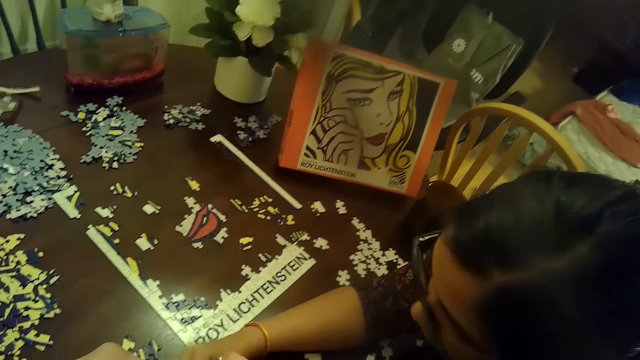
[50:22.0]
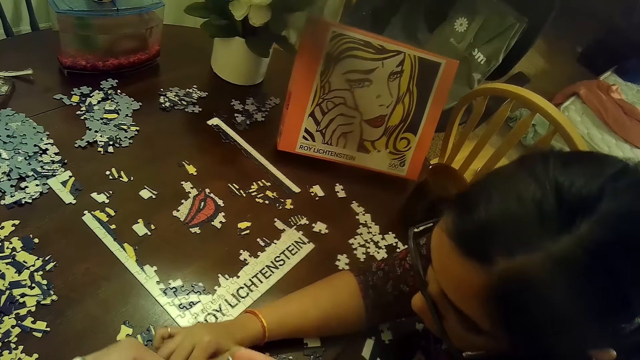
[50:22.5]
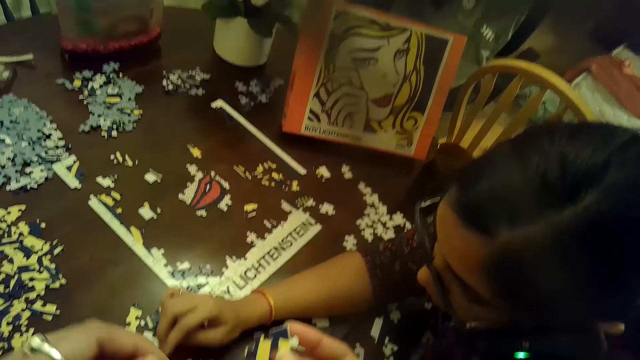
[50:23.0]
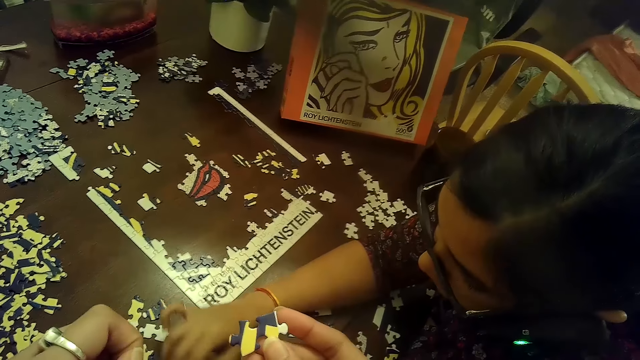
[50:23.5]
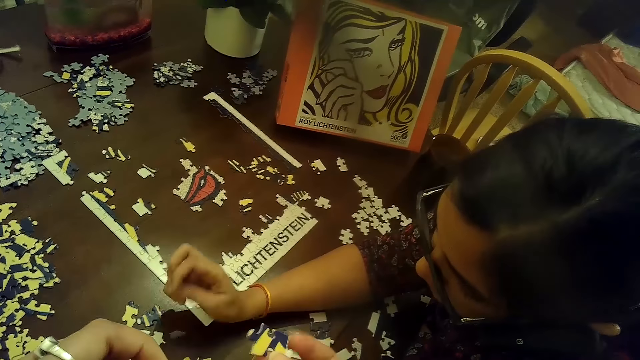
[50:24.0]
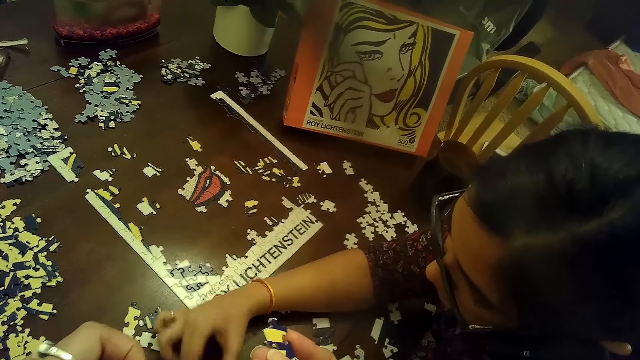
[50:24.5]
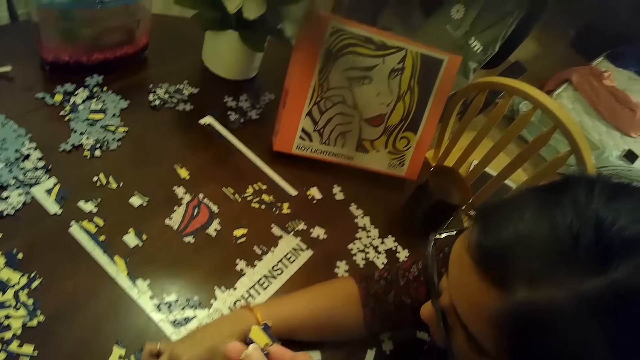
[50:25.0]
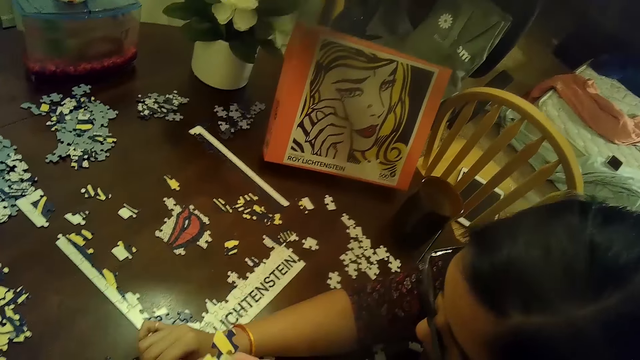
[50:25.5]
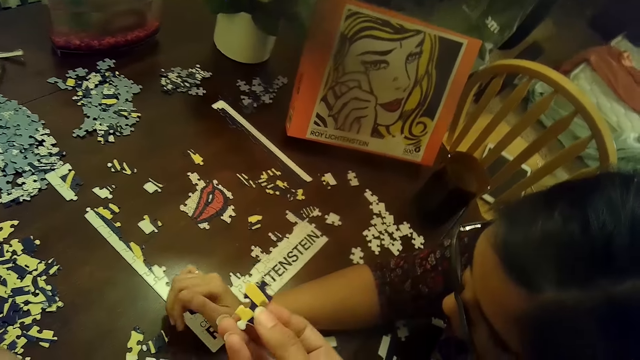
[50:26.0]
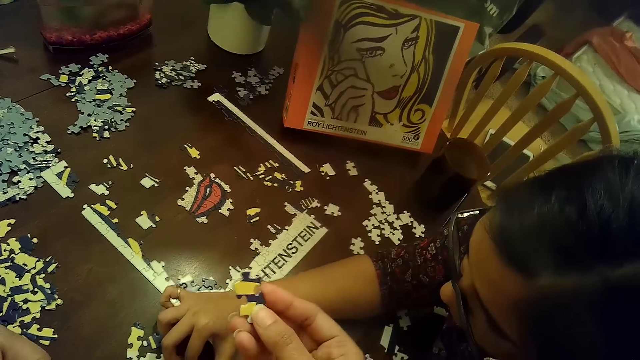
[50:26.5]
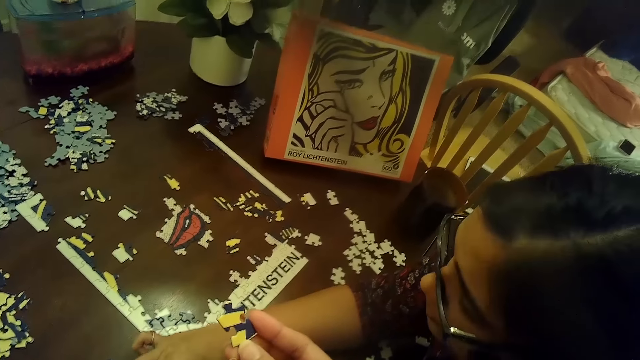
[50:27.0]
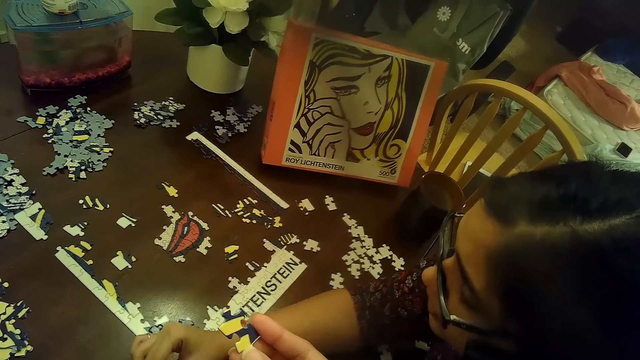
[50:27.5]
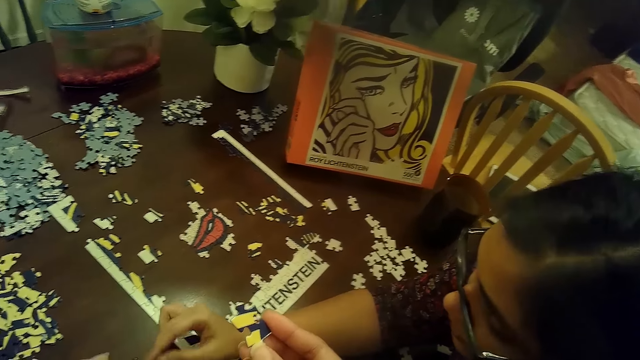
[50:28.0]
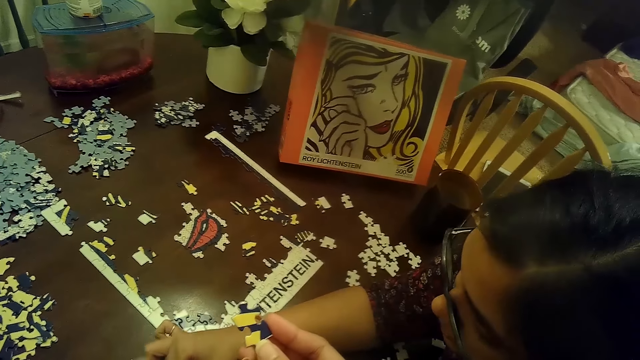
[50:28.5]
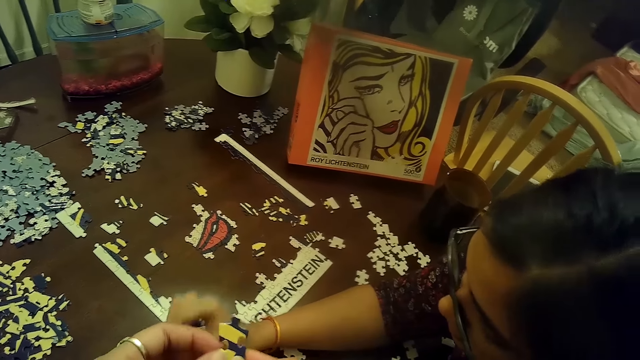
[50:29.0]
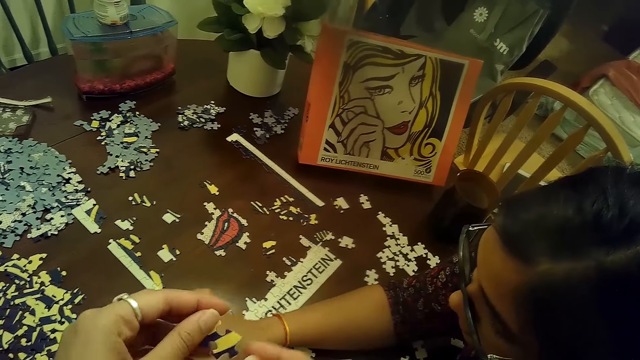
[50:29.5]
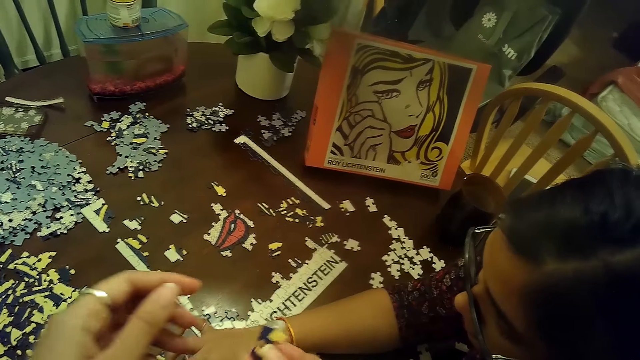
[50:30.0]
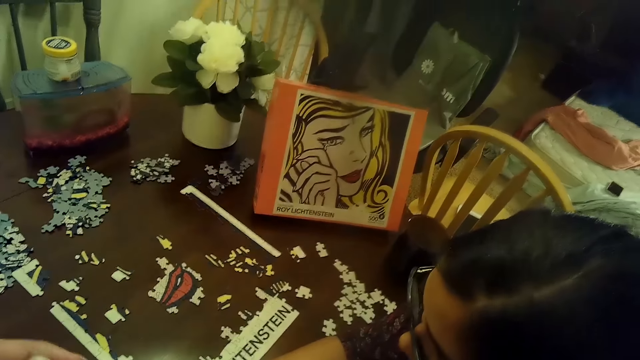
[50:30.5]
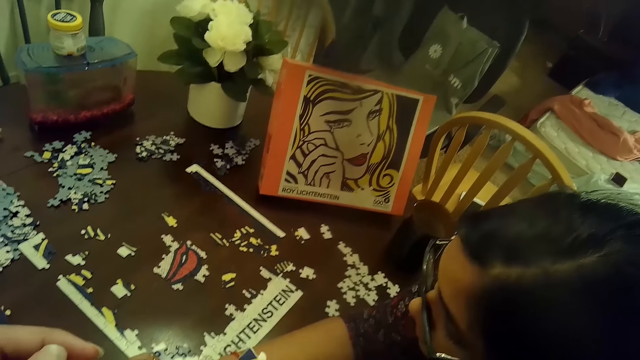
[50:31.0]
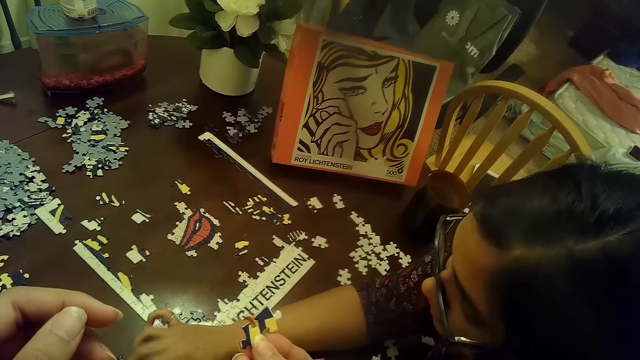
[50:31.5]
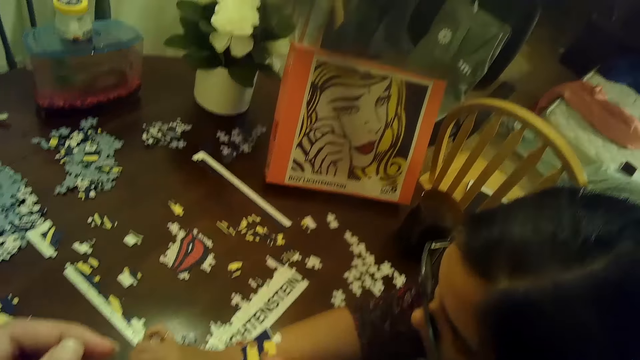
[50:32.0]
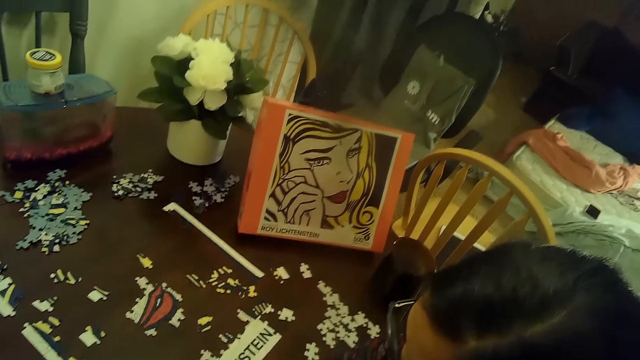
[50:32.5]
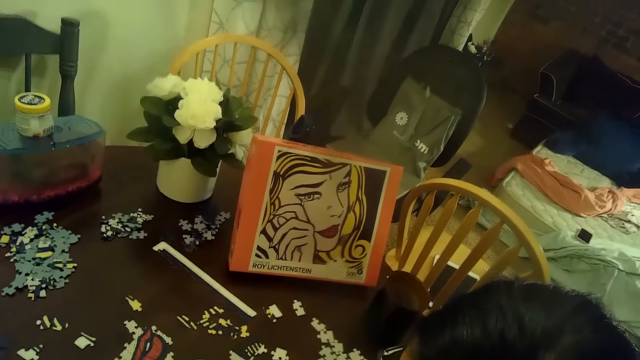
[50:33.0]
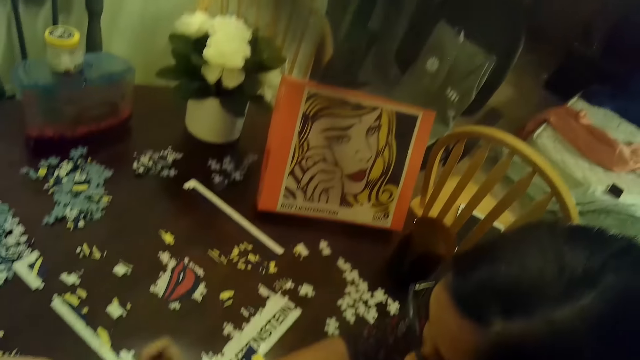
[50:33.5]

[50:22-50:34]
The camera wearer holds the puzzle piece with her right hand. She turns a card in her hands. The woman moves puzzle pieces with her right hand. The camera wearer rotates the puzzle pieces with both hands. She holds the puzzle piece with her right hand.

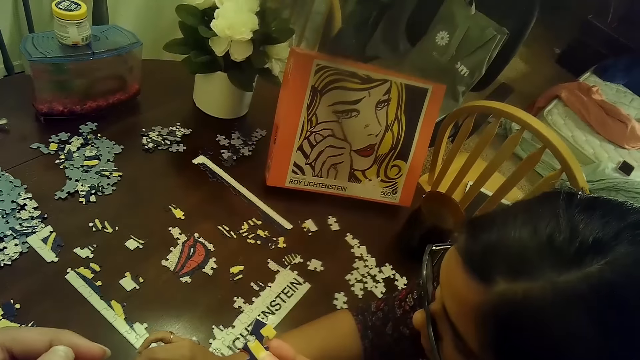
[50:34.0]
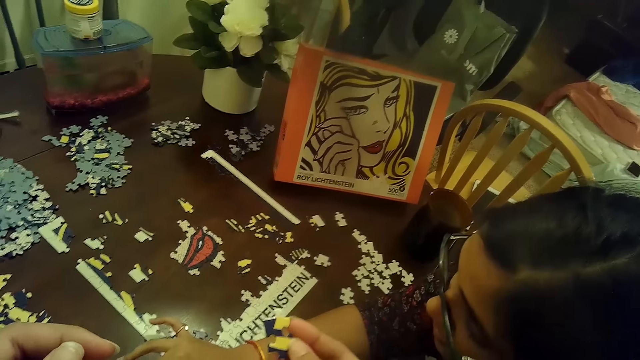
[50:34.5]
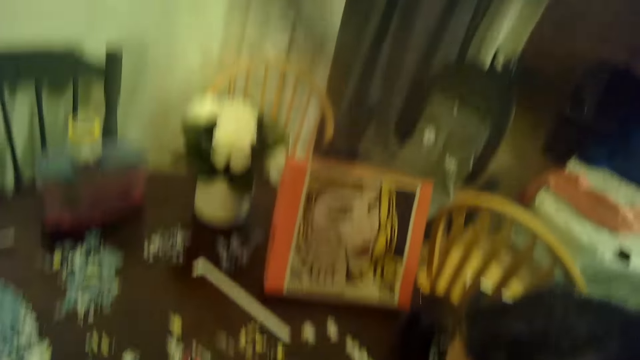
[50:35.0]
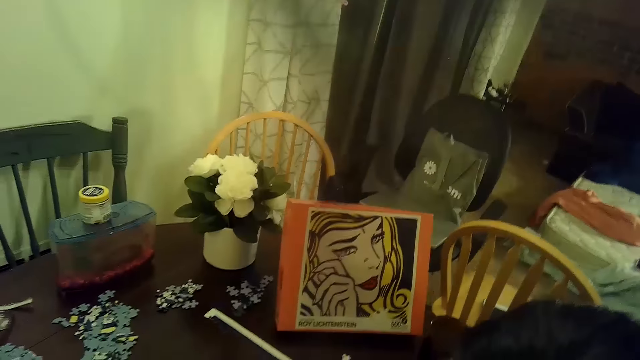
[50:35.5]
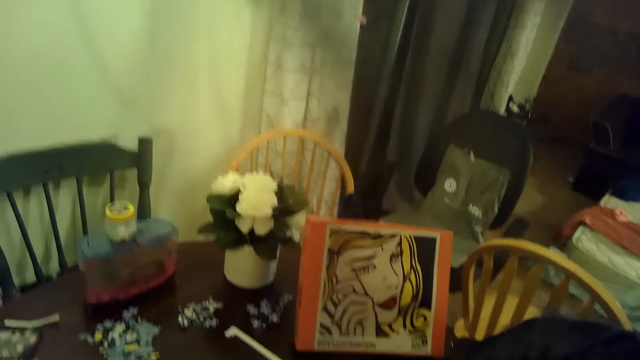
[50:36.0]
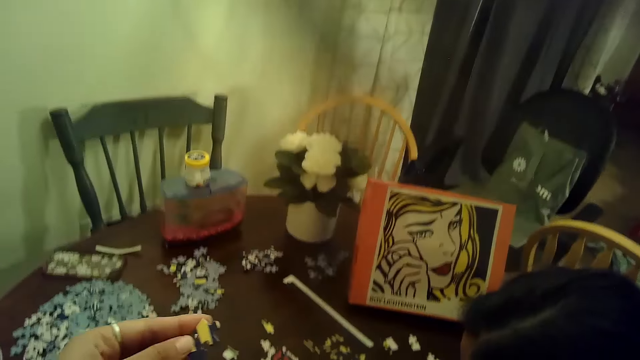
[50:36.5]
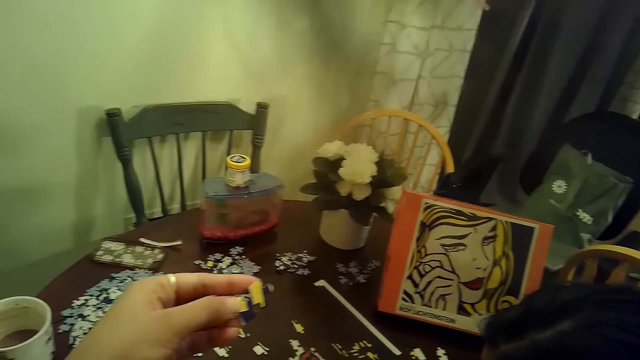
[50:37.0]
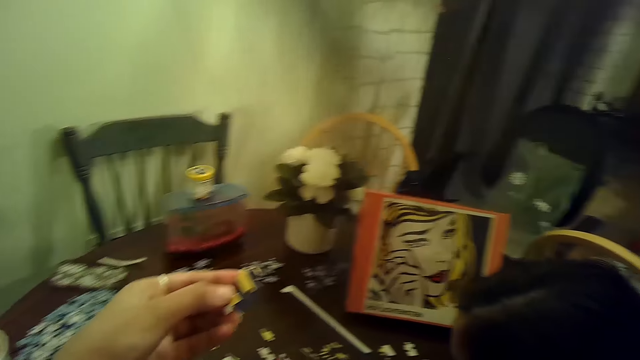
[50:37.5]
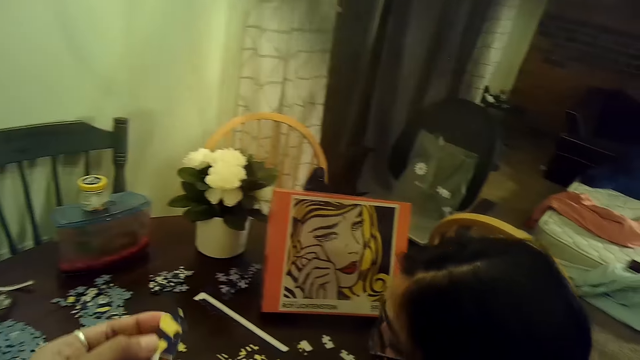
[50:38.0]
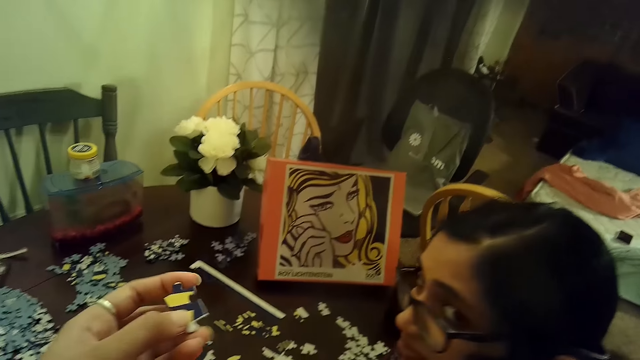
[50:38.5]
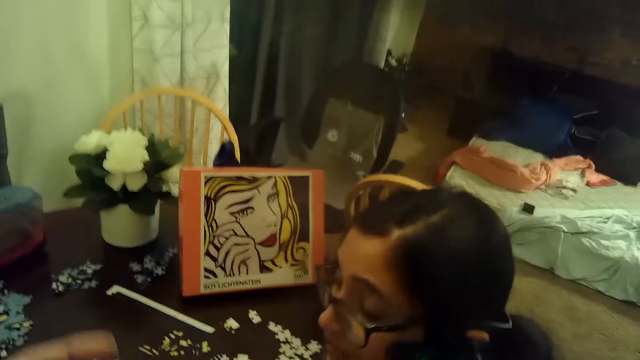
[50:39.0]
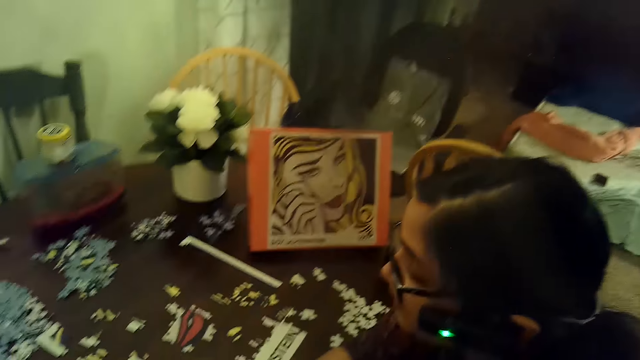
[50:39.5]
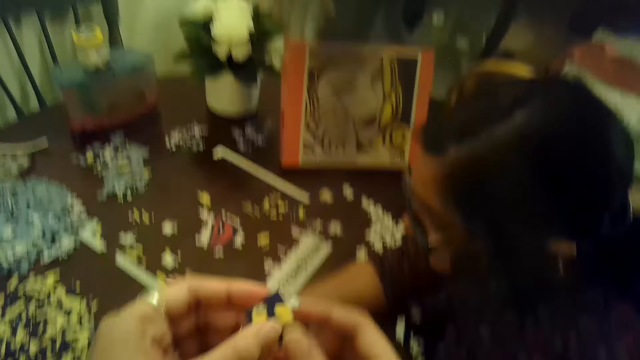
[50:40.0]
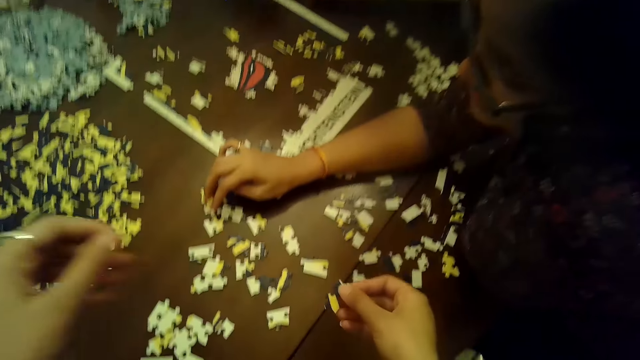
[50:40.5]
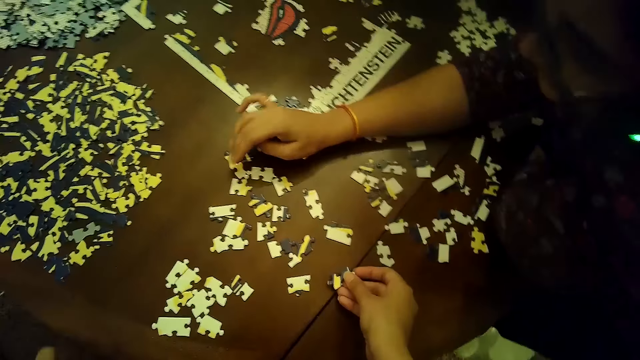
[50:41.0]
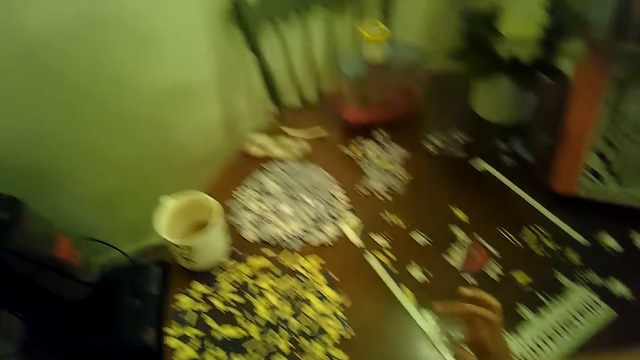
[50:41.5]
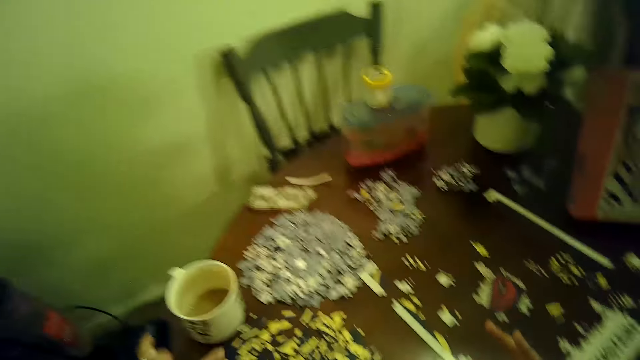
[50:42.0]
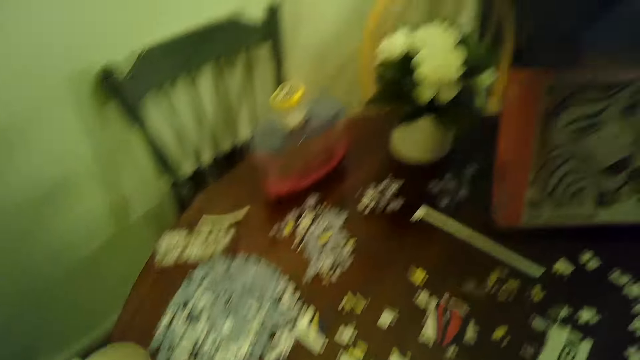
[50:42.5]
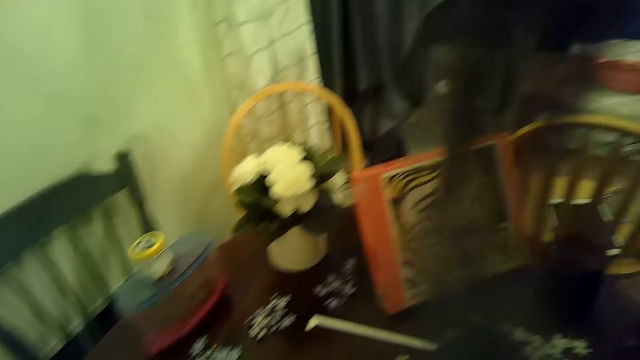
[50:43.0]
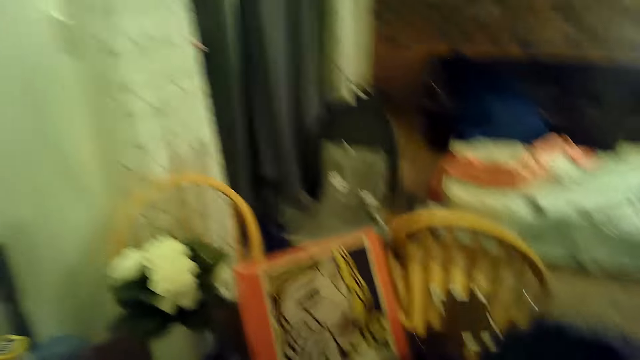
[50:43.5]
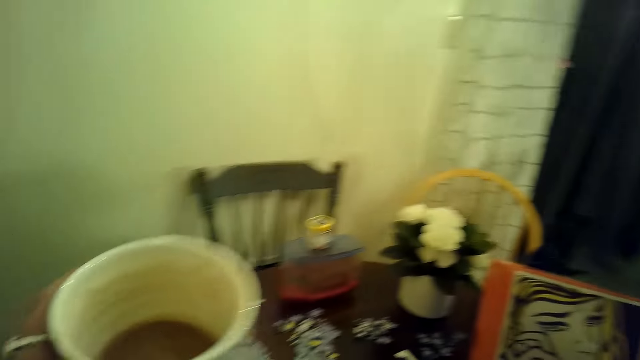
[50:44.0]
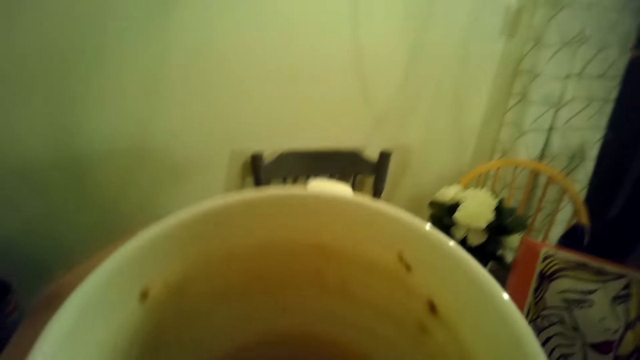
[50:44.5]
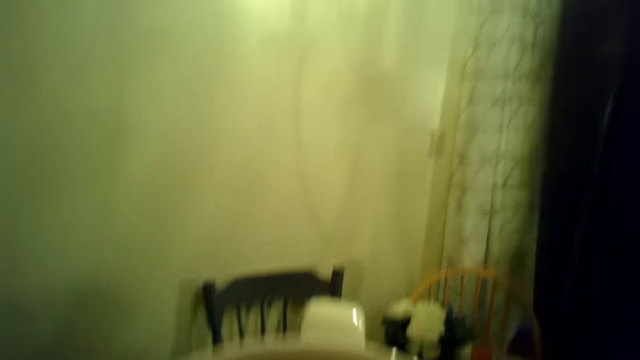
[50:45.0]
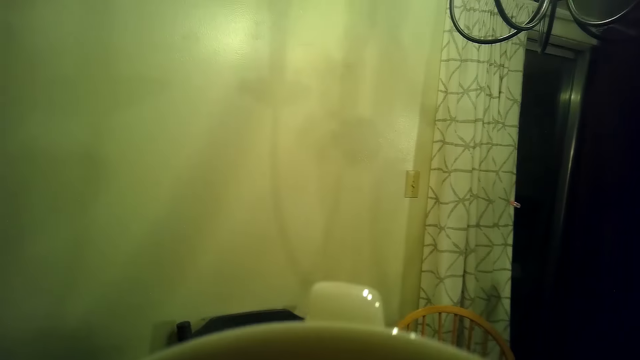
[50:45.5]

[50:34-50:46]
The camera wearer holds a puzzle piece with her left hand. She passes the puzzle piece to her right hand from her left hand. The woman moves puzzle pieces with her right hand. The camera wearer places the puzzle piece on the table with her right hand. She picks a mug or cup of coffee from the table with her left hand. She drinks the cup of coffee.
